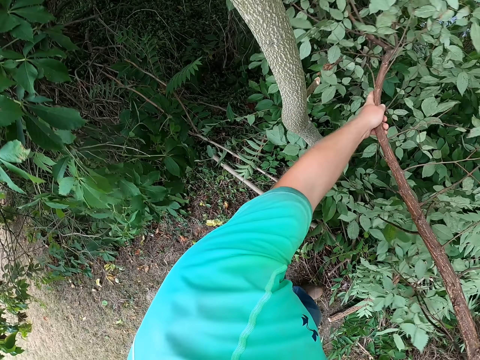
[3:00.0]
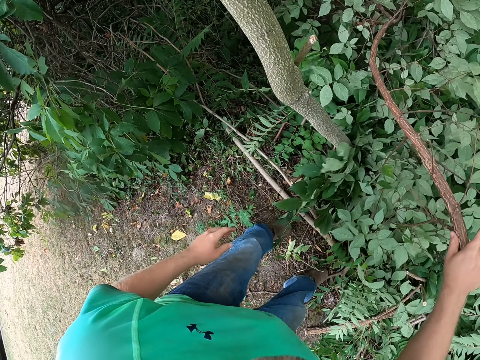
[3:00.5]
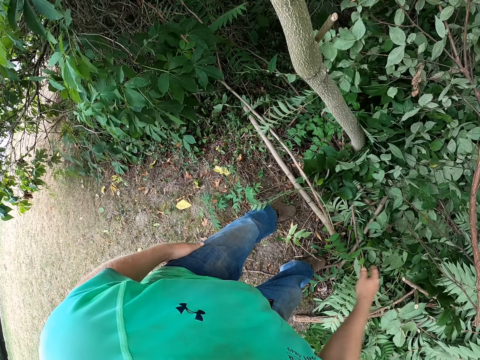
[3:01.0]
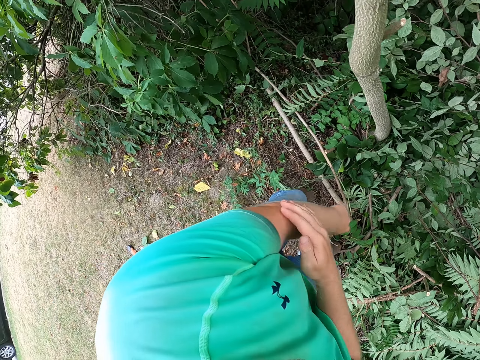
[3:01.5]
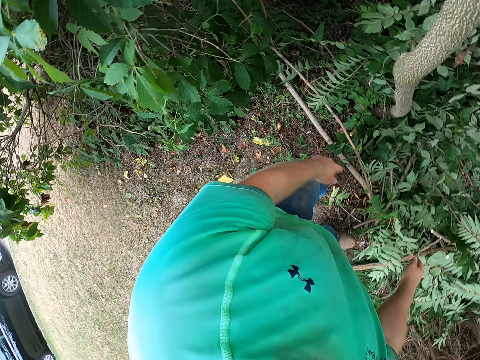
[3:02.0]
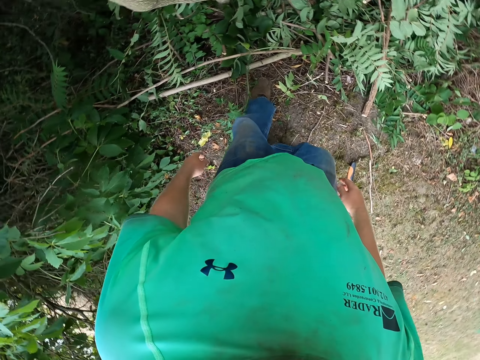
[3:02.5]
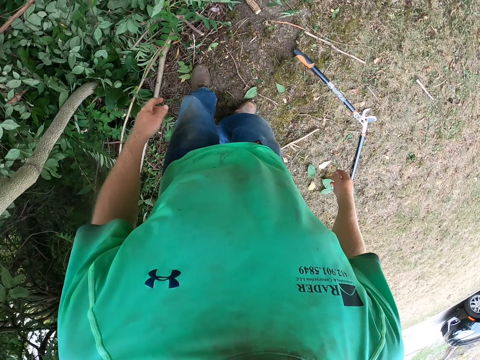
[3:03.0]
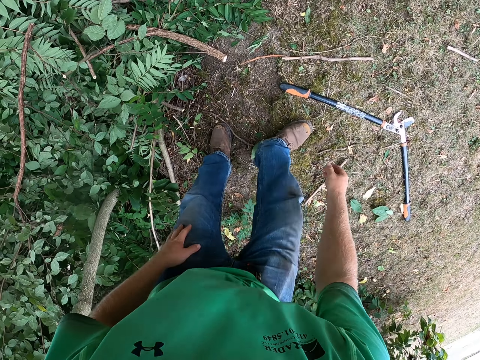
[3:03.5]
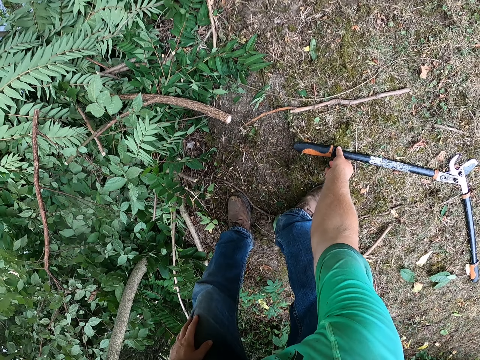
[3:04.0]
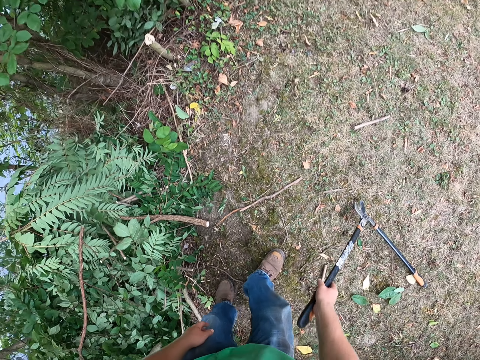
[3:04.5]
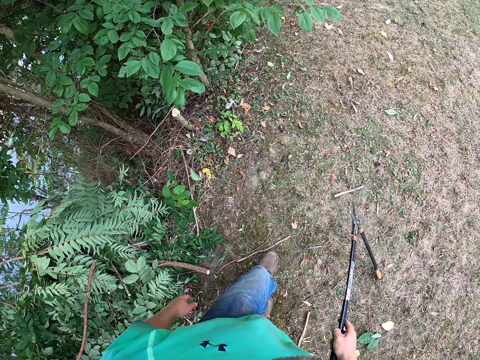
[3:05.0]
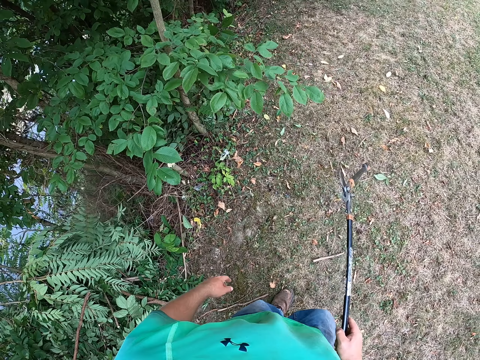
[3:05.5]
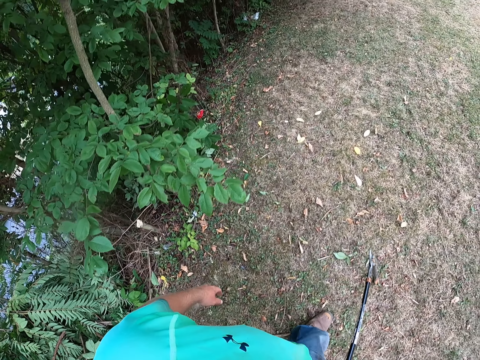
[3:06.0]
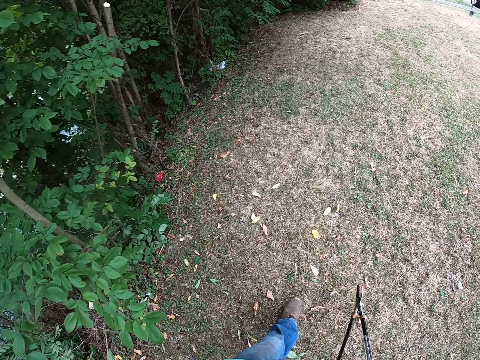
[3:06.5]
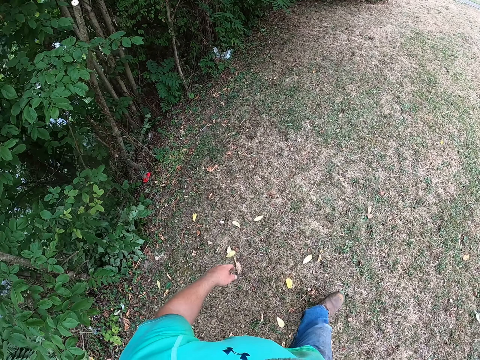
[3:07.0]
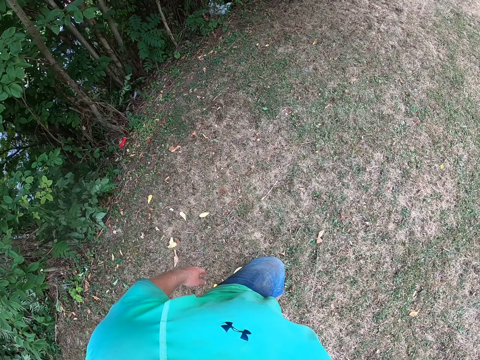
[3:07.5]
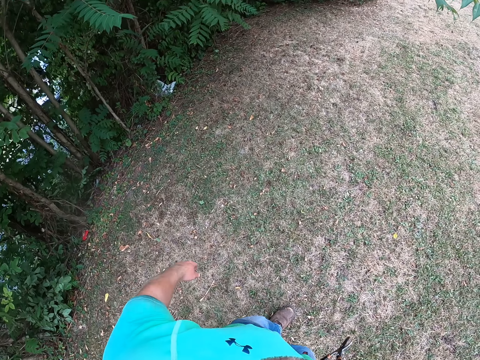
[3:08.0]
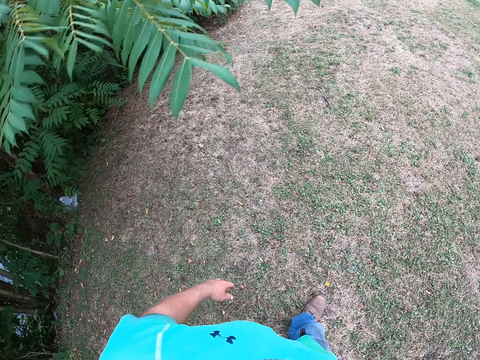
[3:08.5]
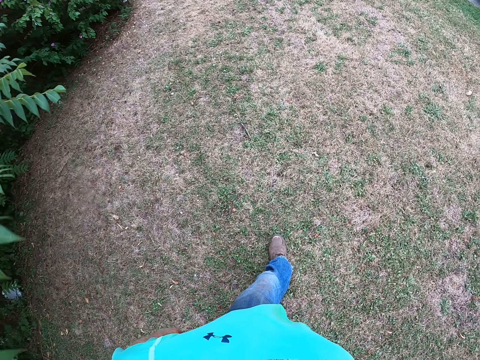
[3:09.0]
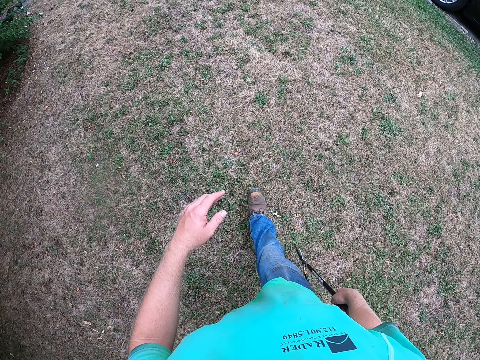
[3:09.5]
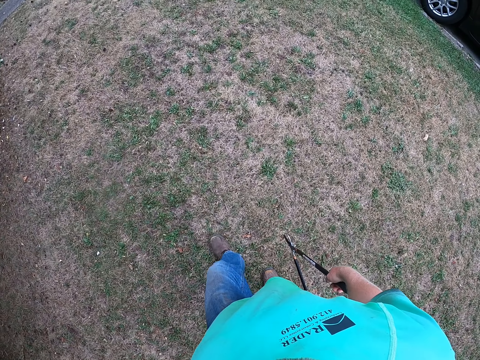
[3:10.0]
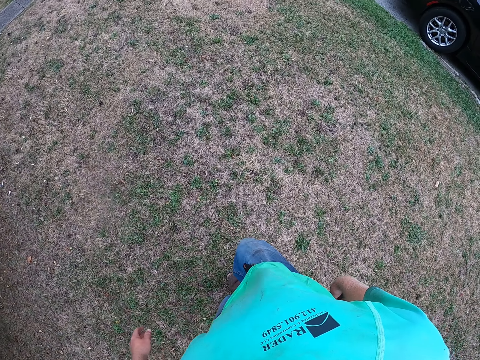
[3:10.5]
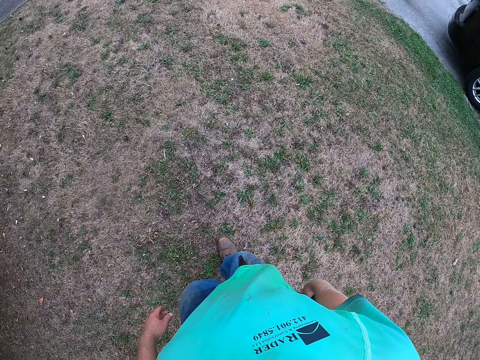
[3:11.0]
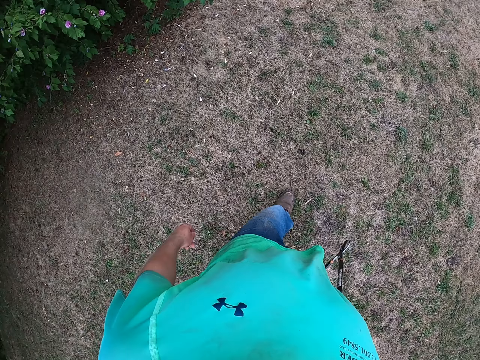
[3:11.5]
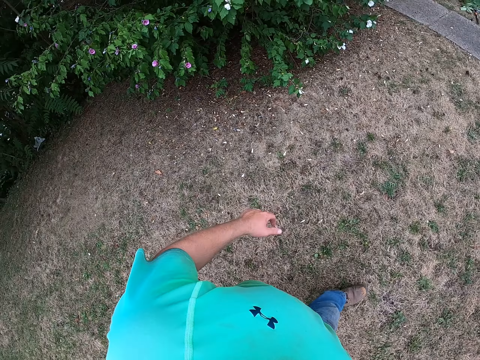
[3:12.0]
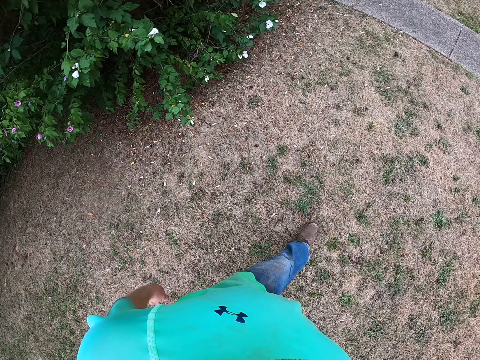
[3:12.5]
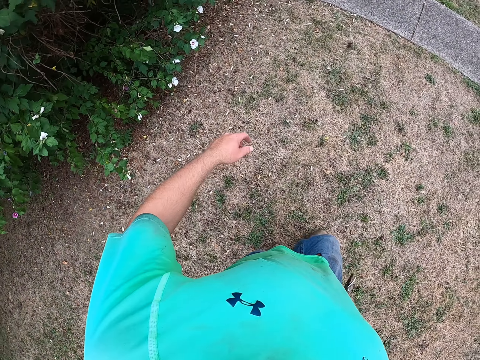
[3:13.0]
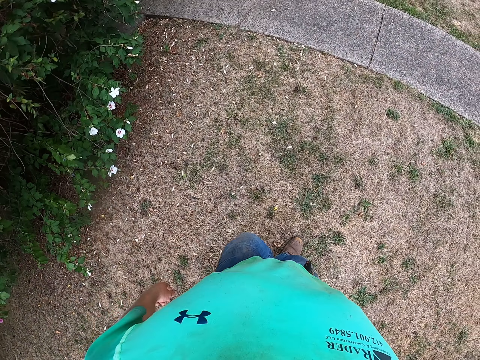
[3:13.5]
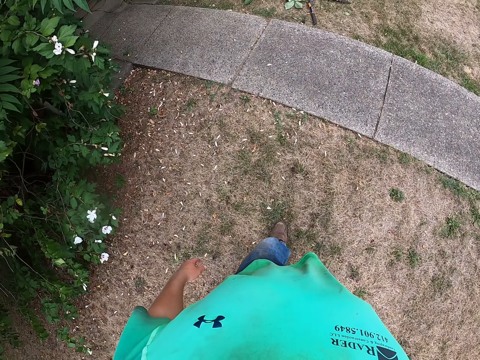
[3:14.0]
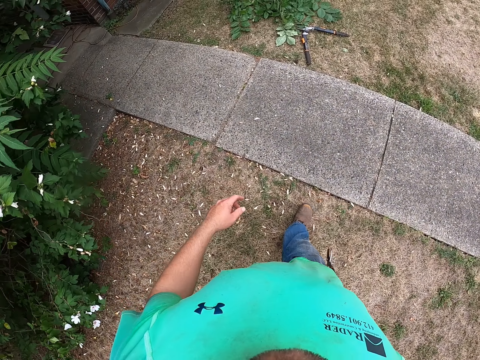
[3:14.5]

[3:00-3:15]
The camera wearer rubs his left arm with his right hand. He scratches the hands. He looks around the garden. He picks up the pruning shears from the ground with his right hand. He walks in the garden.

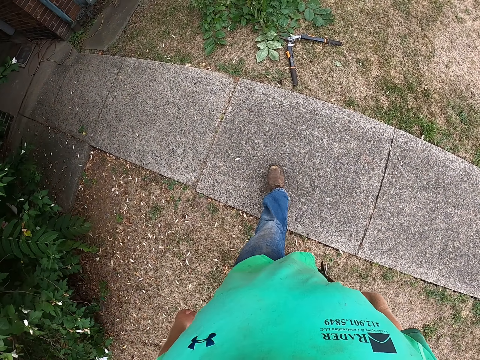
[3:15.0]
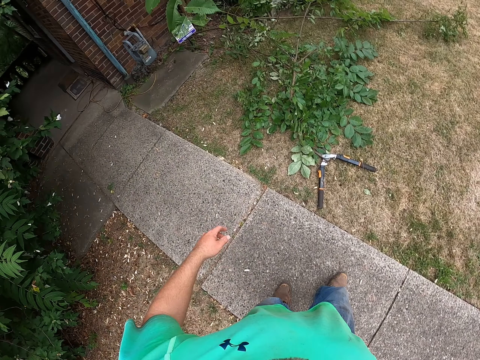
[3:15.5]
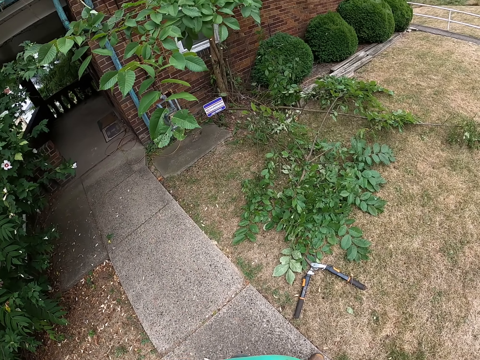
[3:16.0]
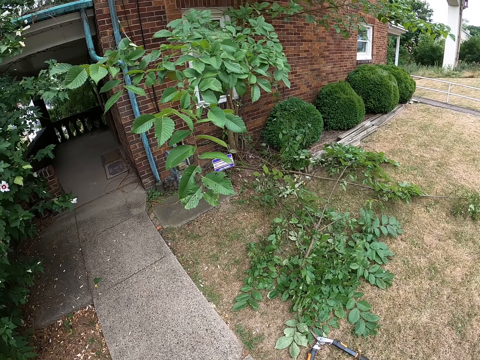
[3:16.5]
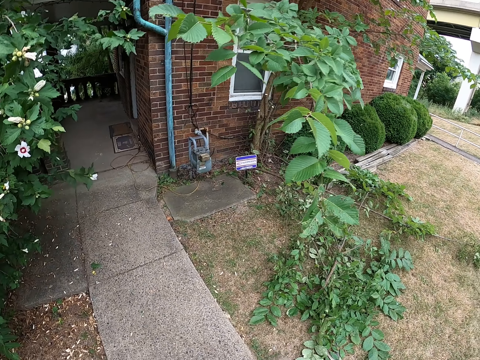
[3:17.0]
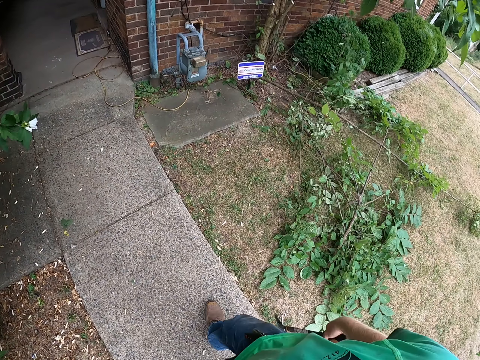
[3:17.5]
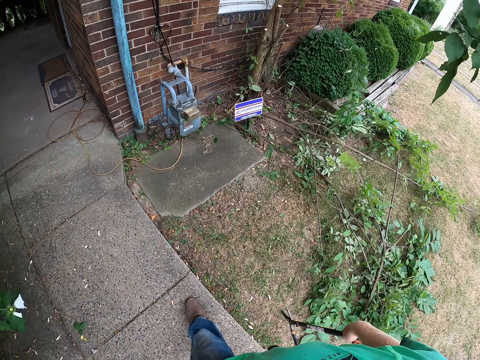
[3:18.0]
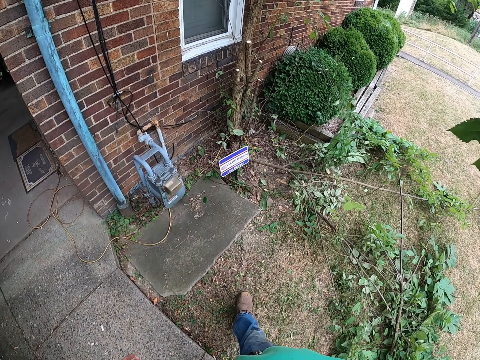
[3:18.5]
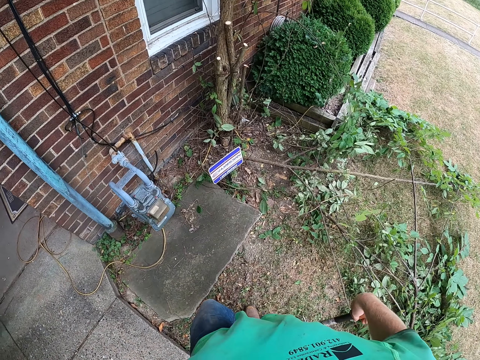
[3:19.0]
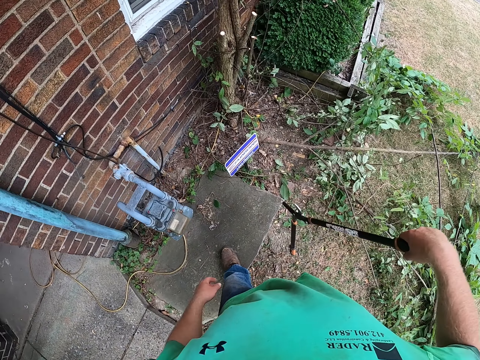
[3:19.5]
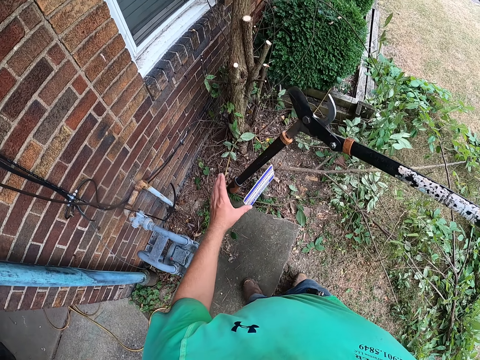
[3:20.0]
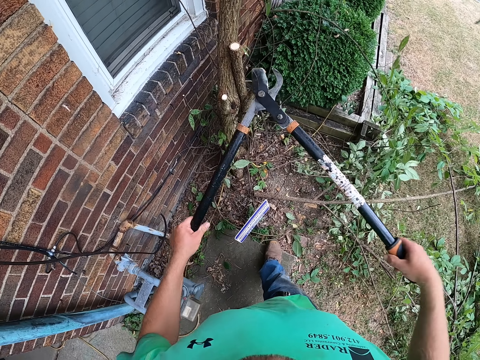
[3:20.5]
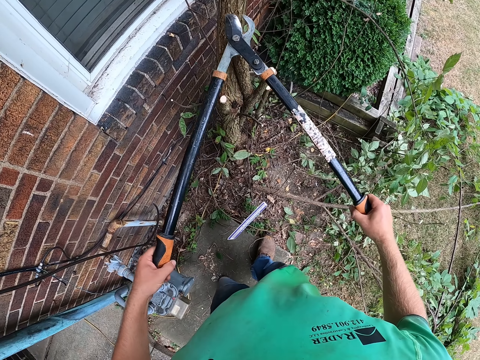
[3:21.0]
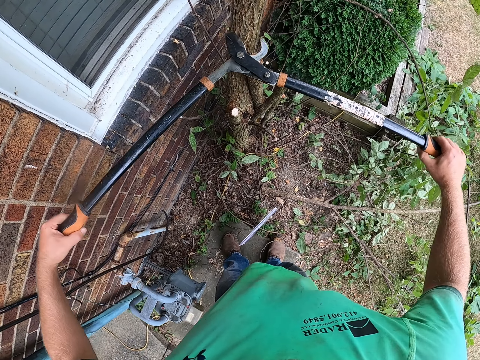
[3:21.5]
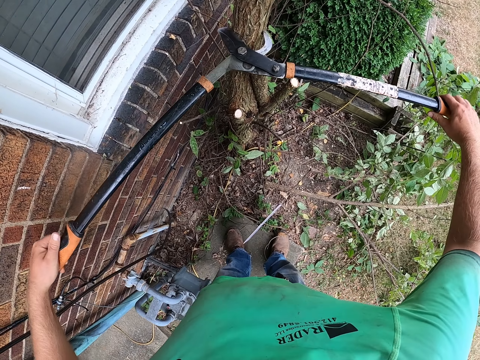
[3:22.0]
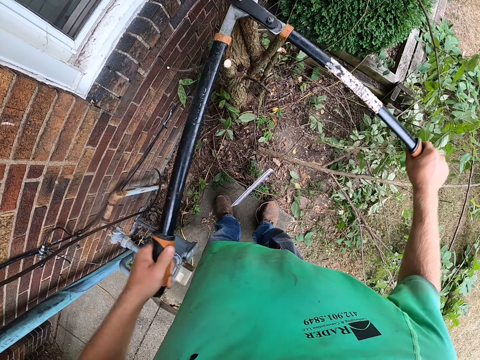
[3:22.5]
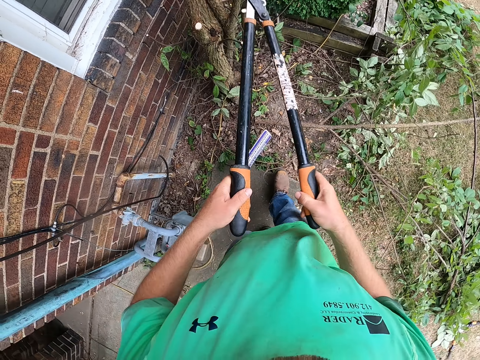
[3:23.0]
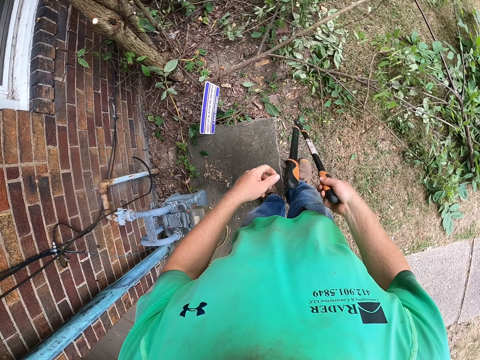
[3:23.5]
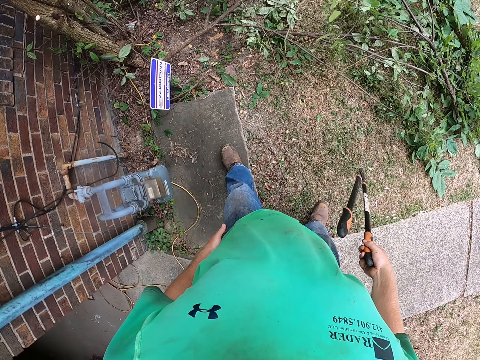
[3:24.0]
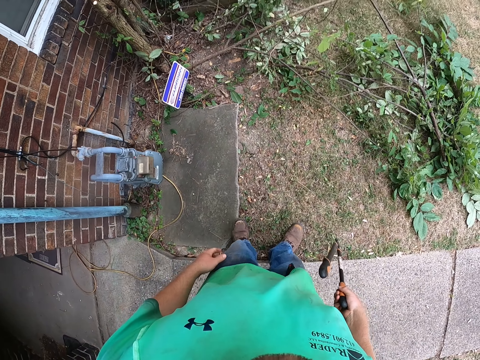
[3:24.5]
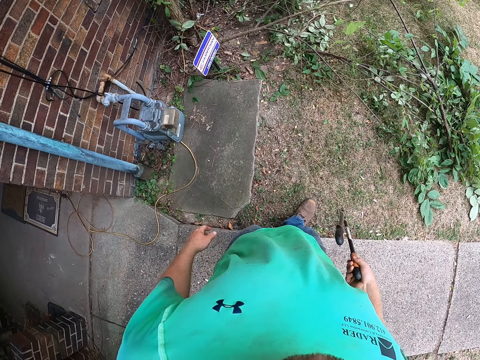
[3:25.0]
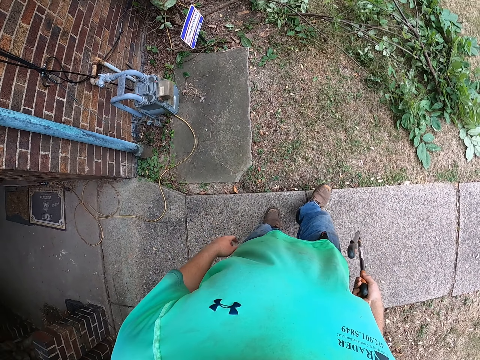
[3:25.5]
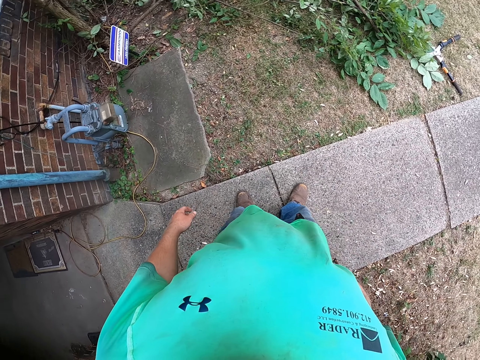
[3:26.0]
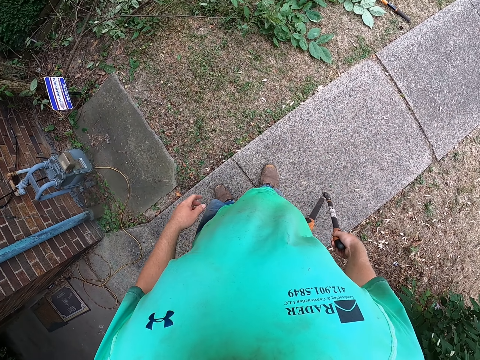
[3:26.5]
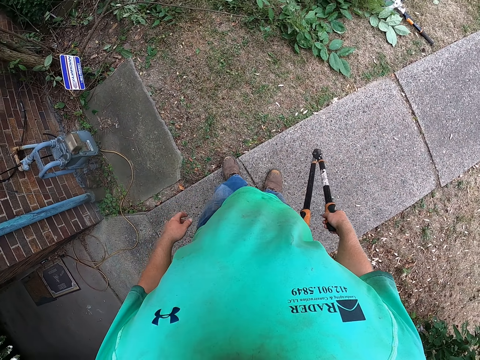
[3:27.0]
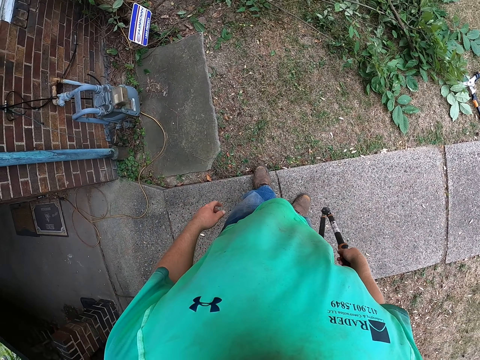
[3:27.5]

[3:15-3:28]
The camera wearer cuts a branch from the plant with the pruning shears in both hands. He looks around the garden.
